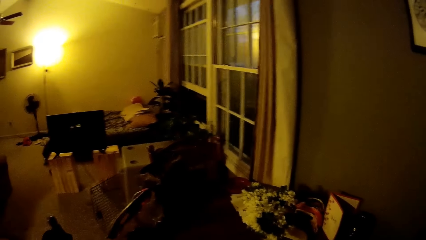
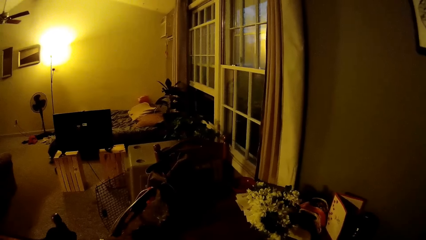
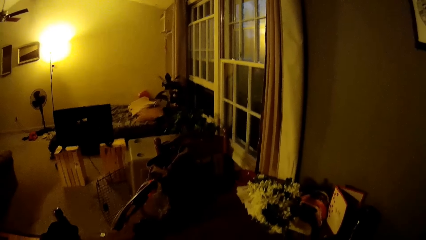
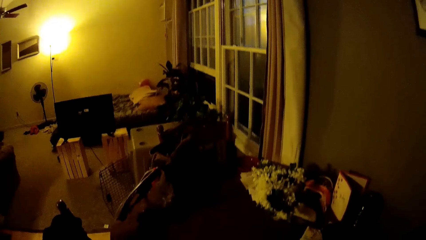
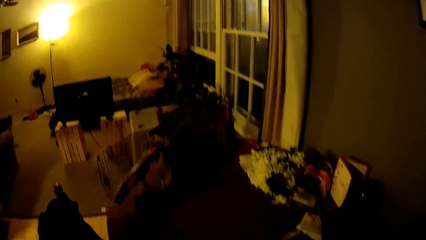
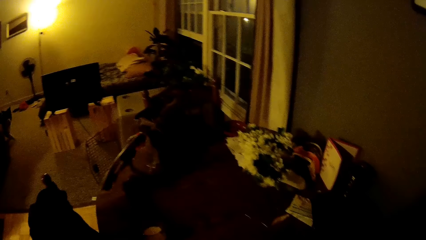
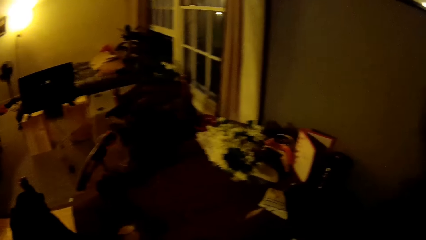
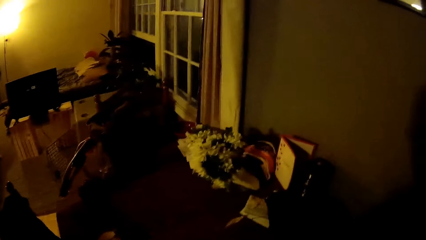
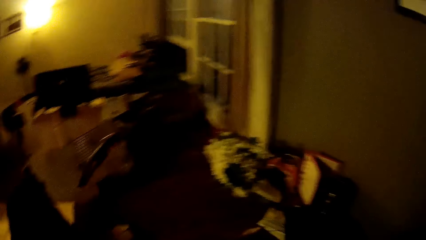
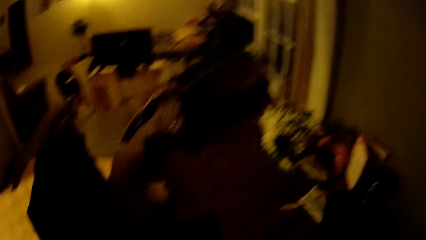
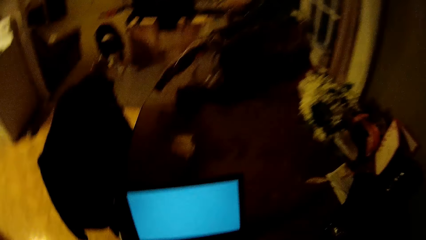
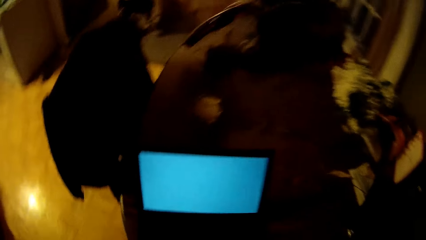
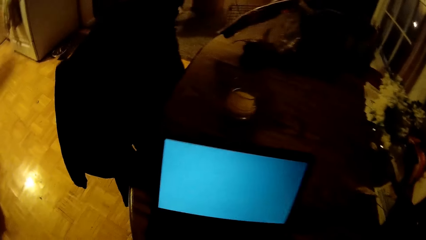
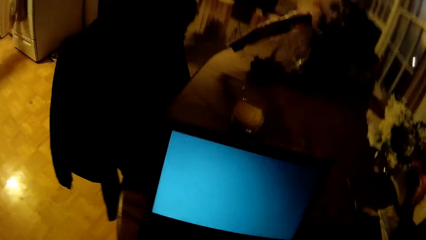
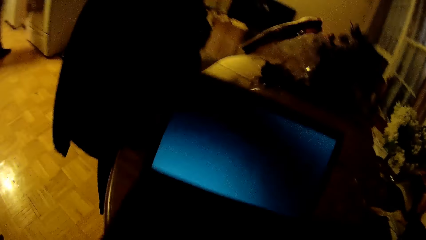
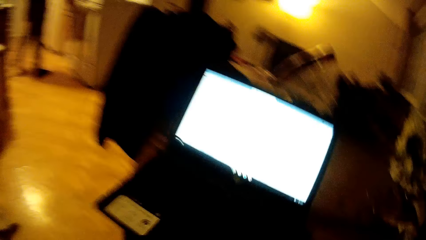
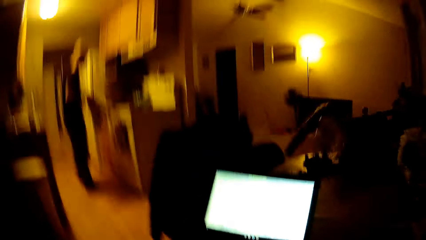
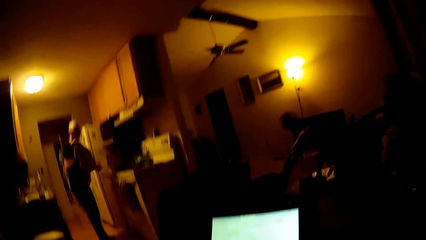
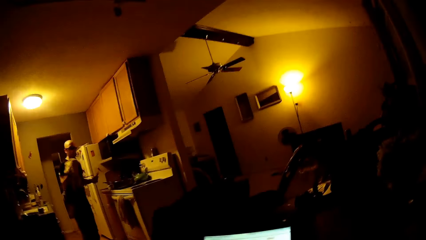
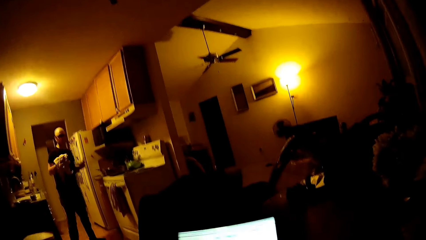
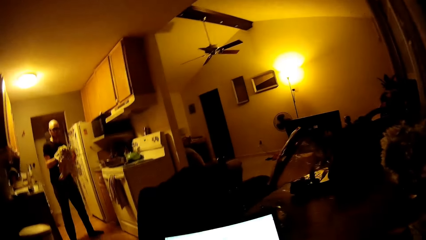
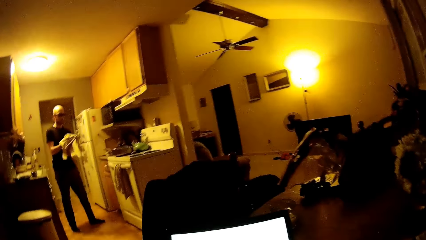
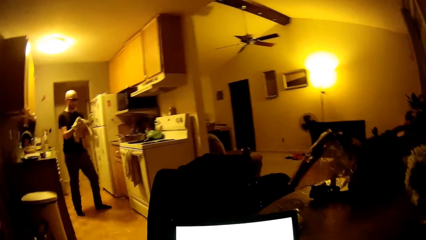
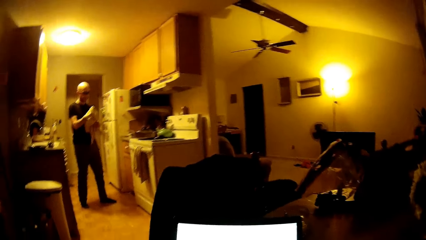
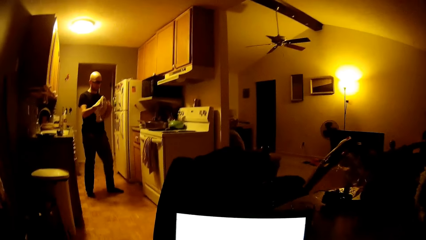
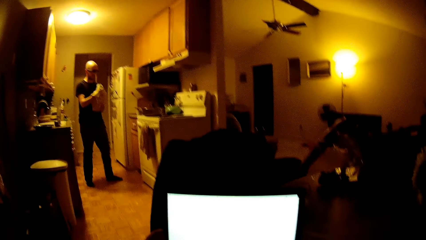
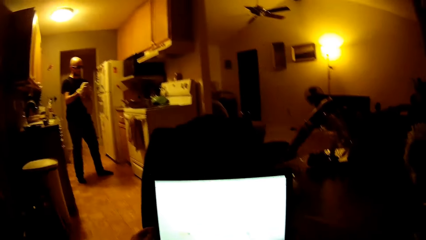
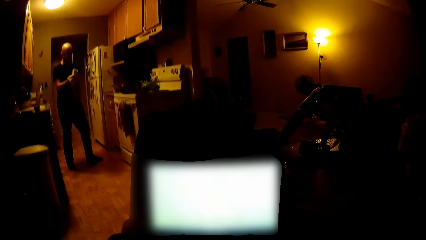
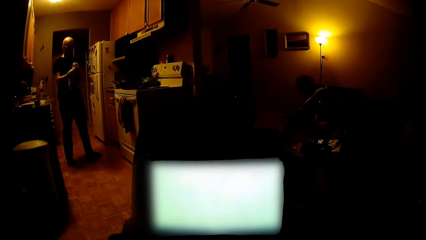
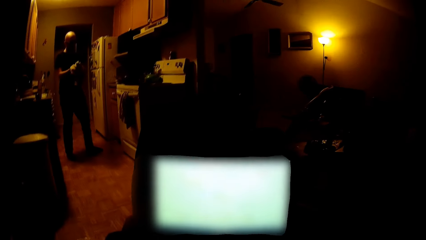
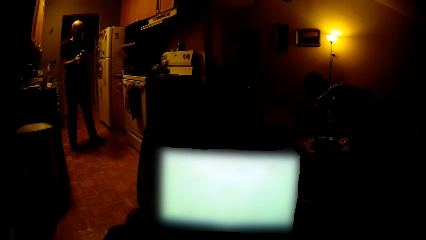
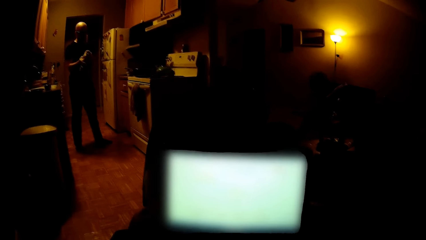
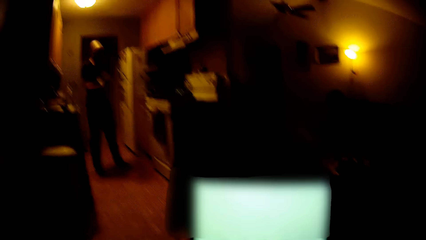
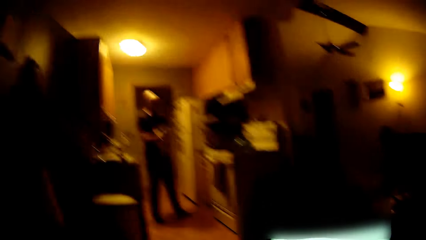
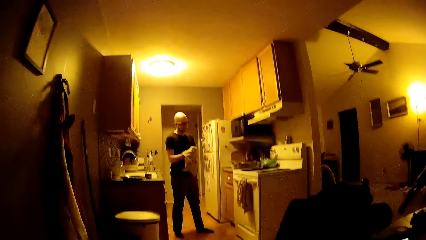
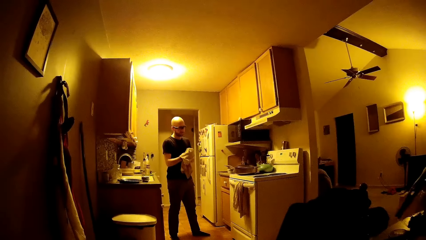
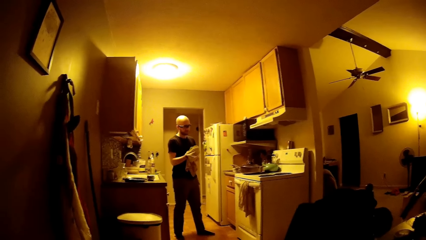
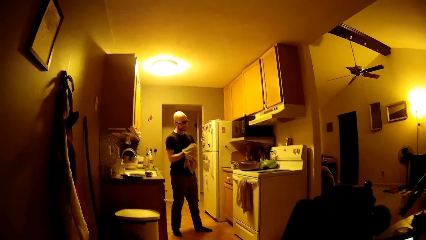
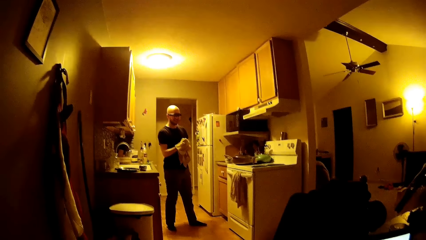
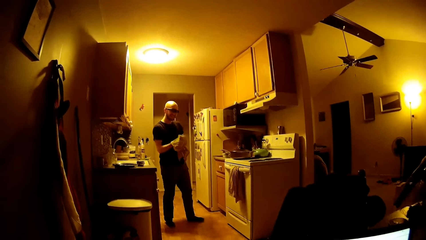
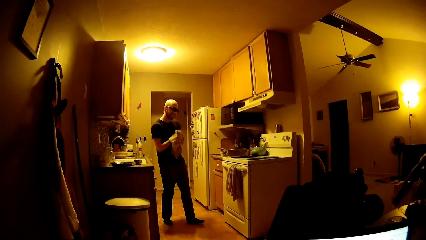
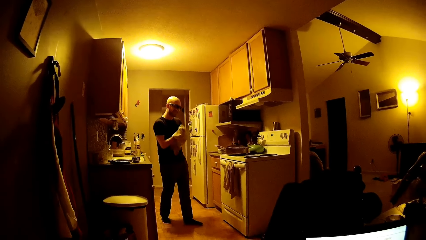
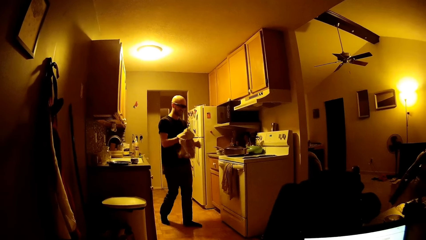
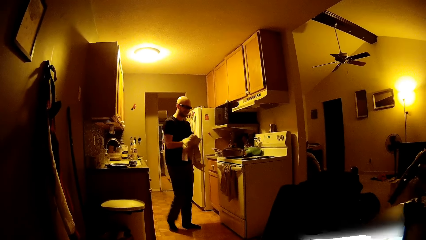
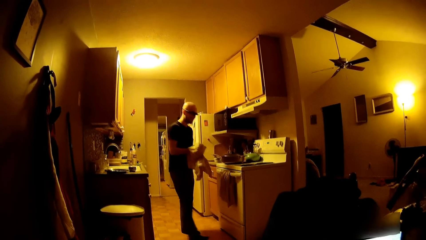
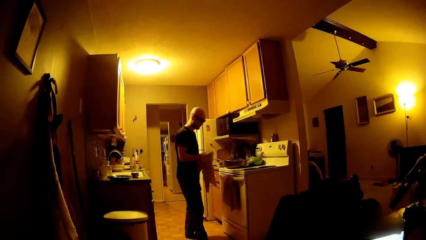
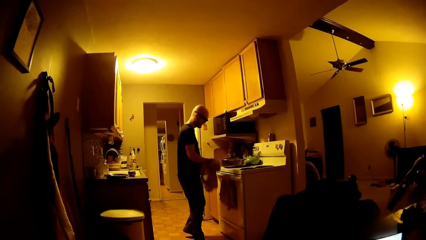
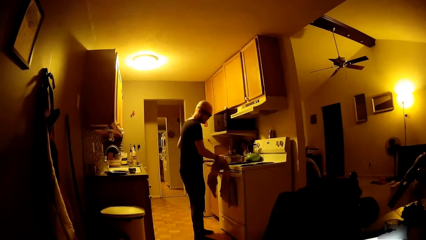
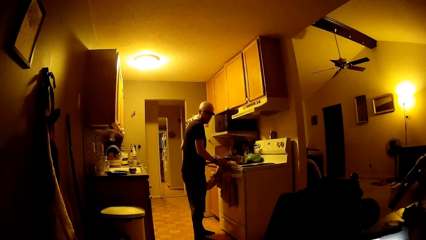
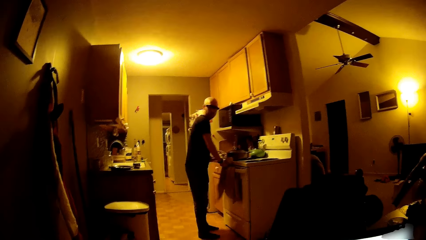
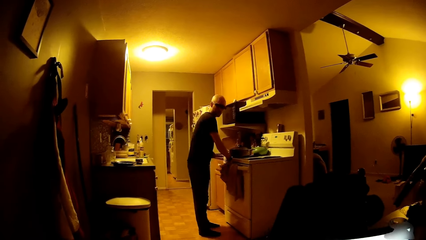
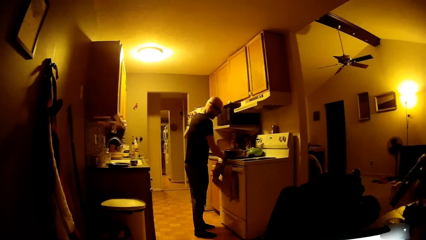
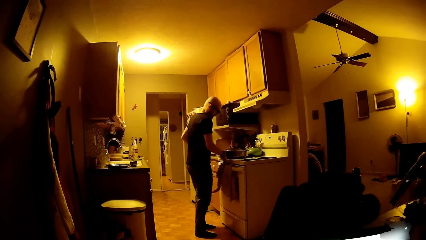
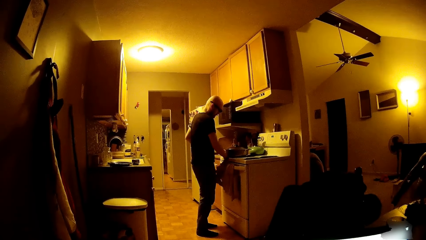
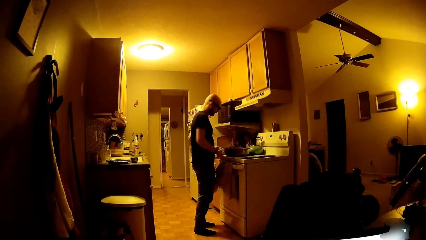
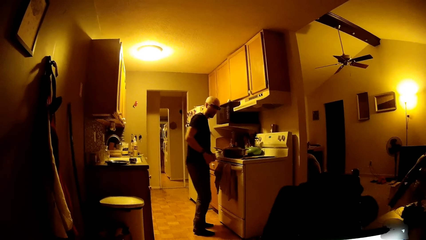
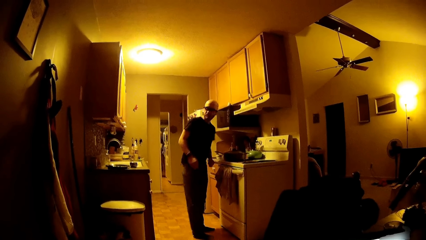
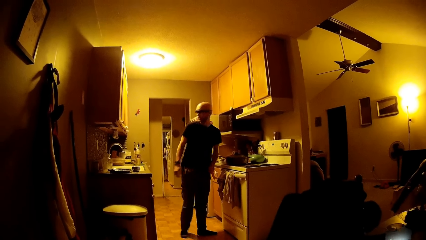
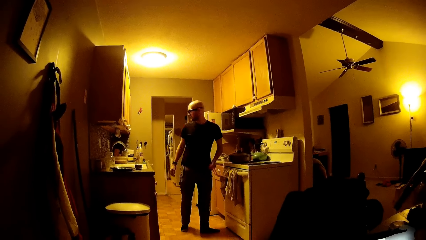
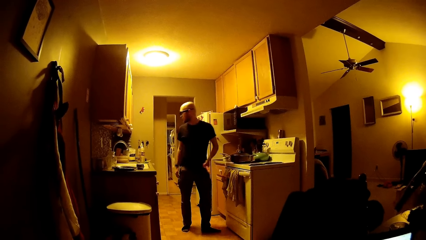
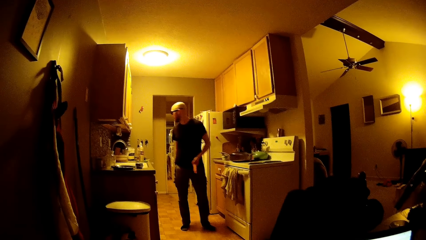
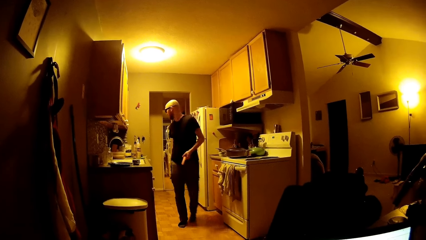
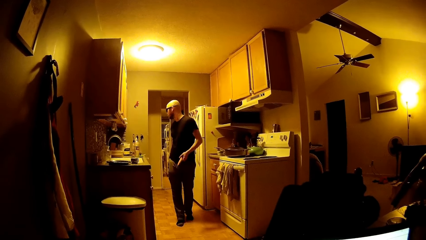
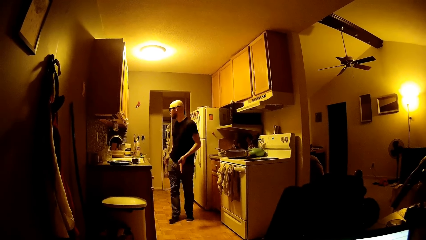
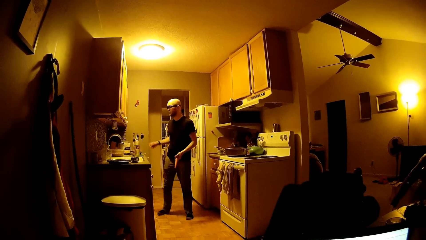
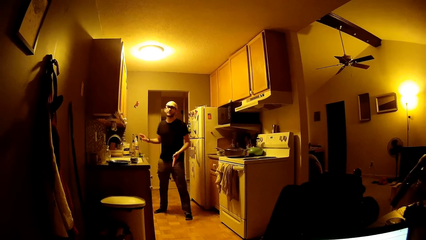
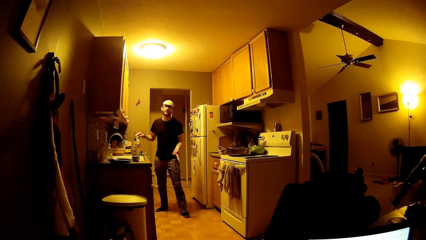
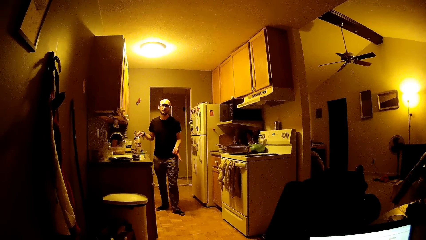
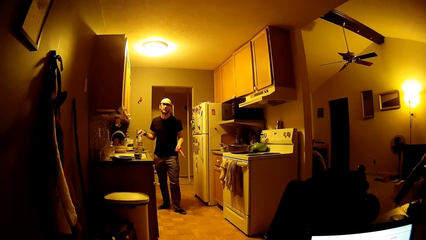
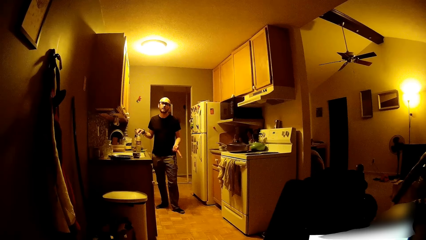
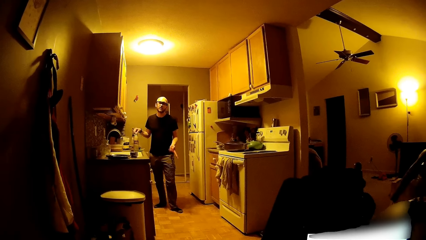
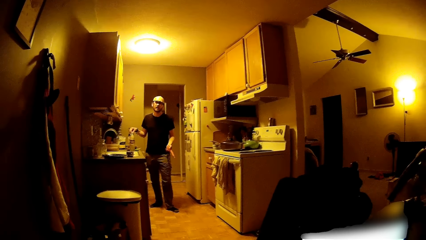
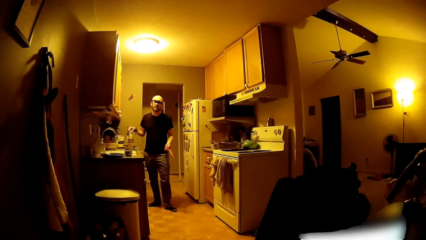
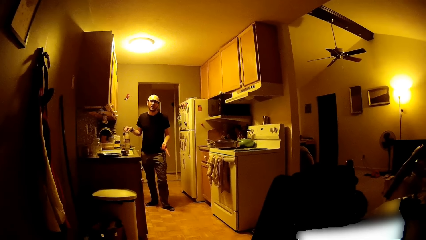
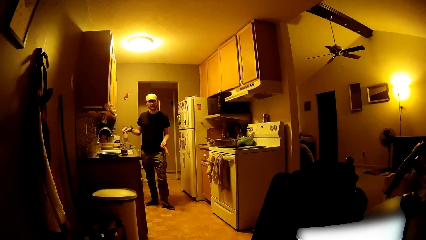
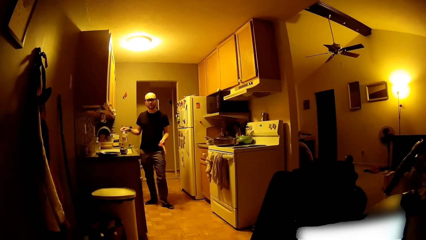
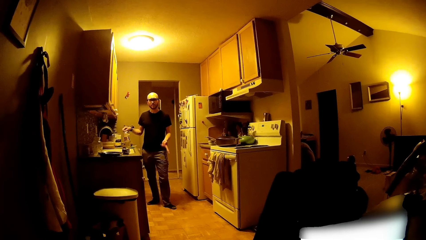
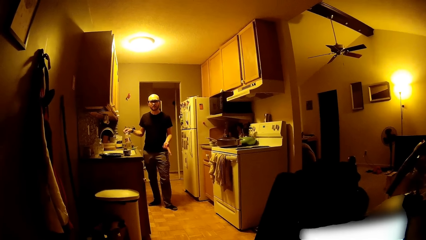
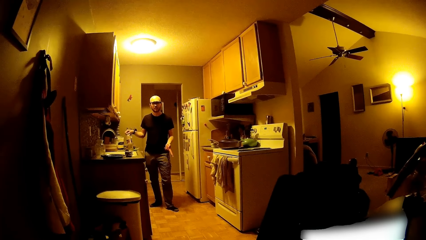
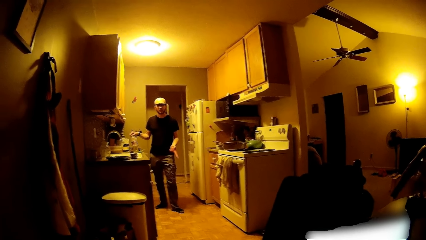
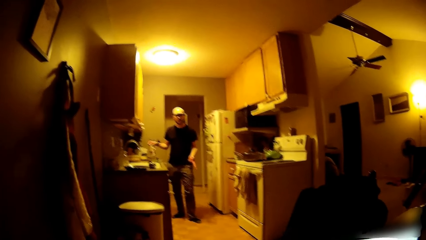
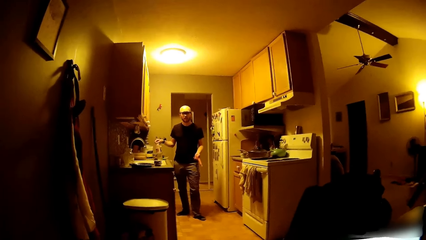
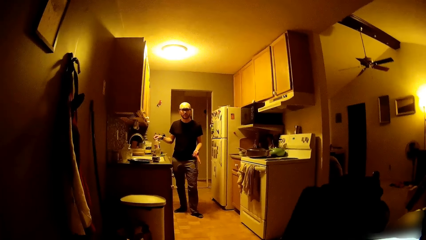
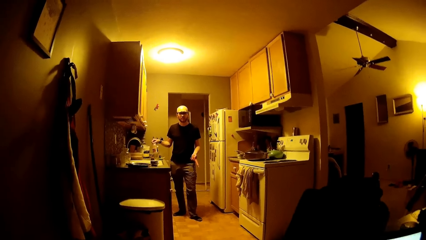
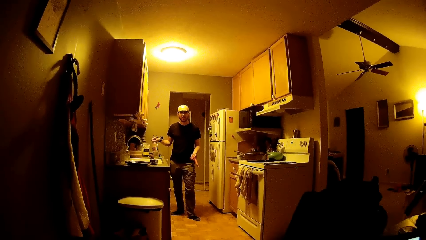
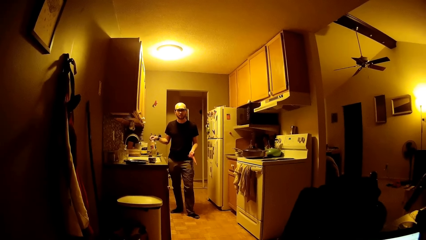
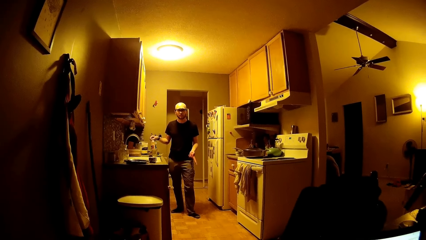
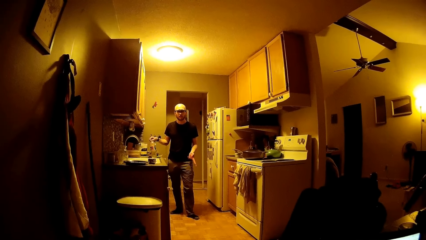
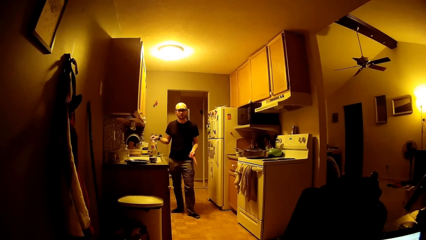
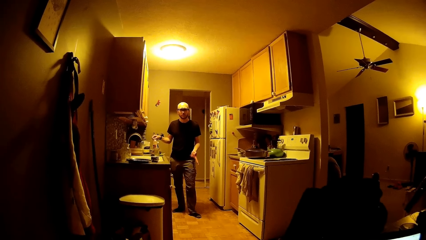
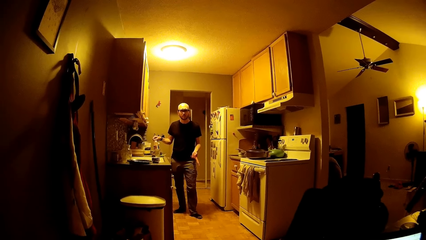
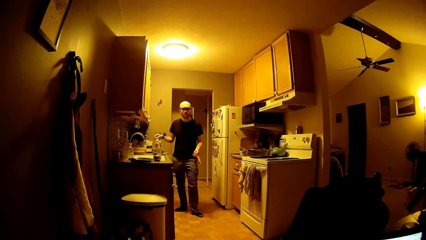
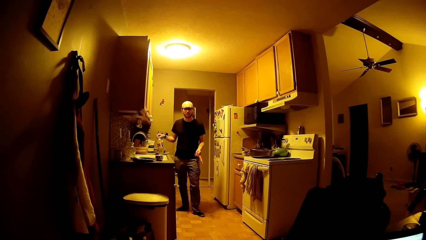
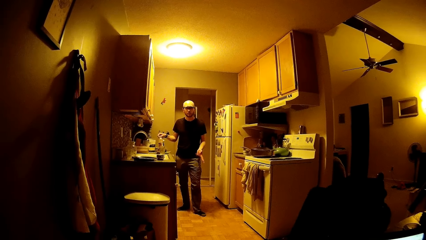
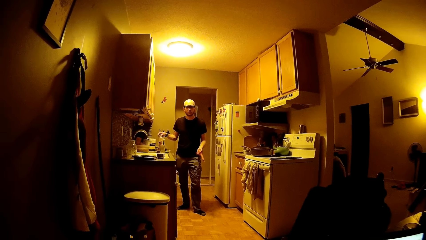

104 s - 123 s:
The camera wearer pulls a chair backwards. They sit. A man dries a carrot with a towel. The man cleans his hands with a cloth. The camera wearer operates a laptop. They talk with the man. The man hangs the cloth on the handle of a cooker. He touches a bottle. He holds the bottle on the countertop with his right hand.
